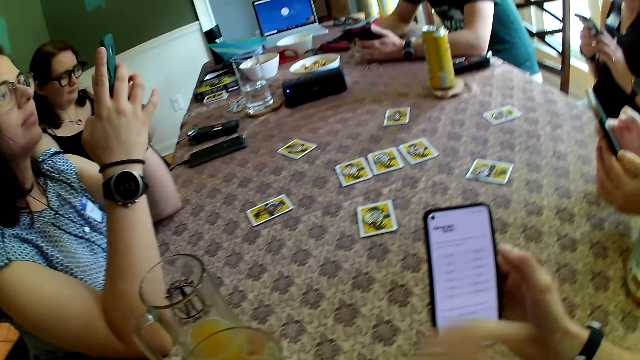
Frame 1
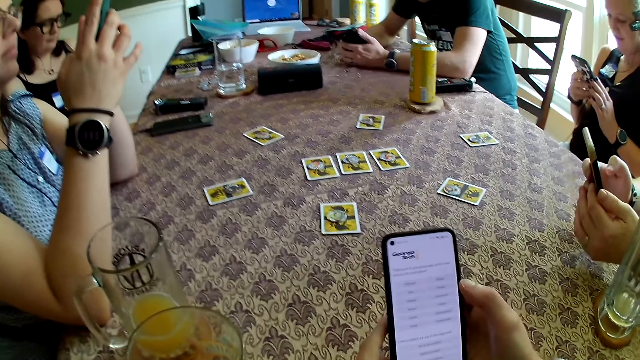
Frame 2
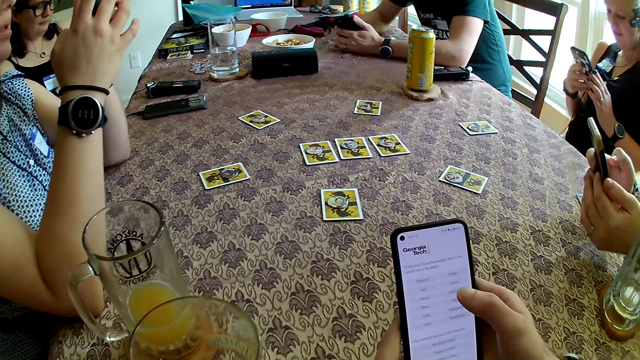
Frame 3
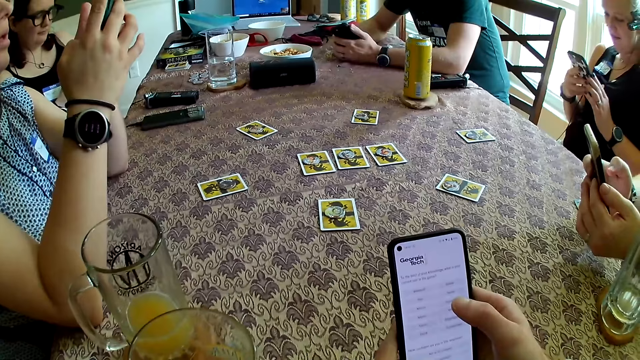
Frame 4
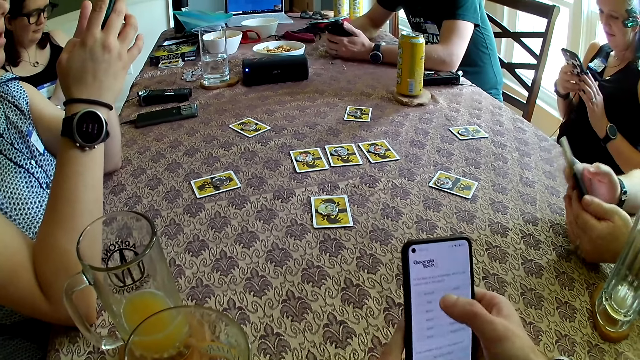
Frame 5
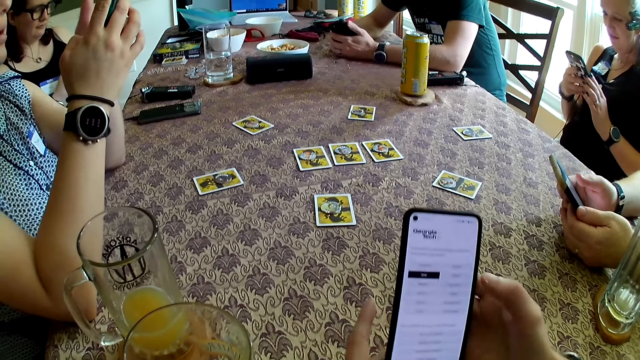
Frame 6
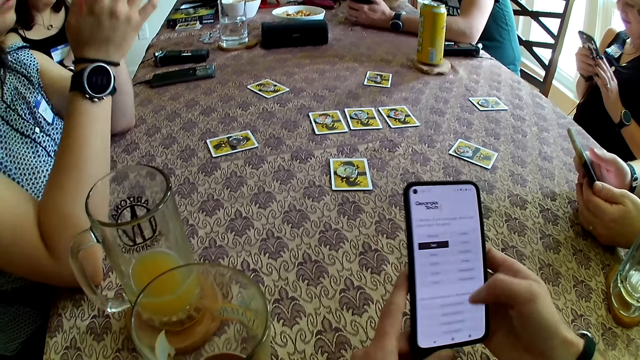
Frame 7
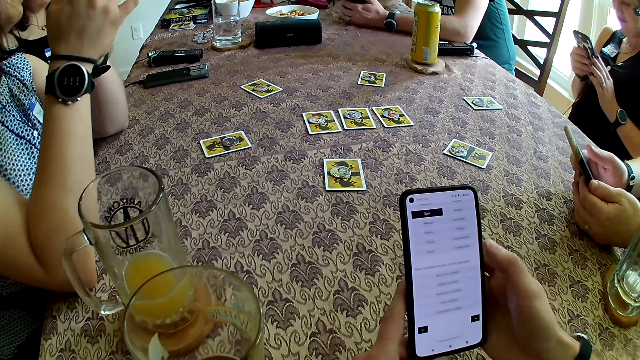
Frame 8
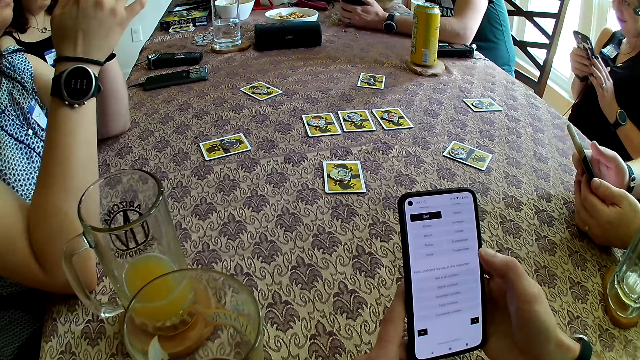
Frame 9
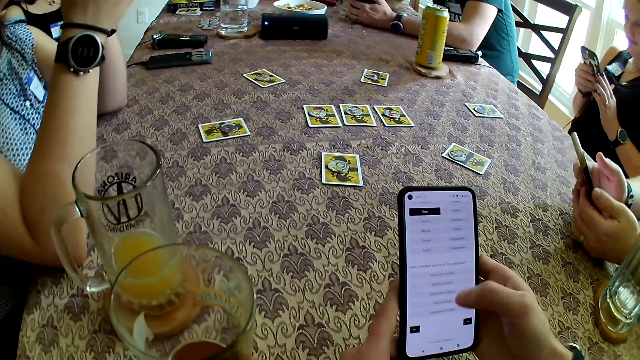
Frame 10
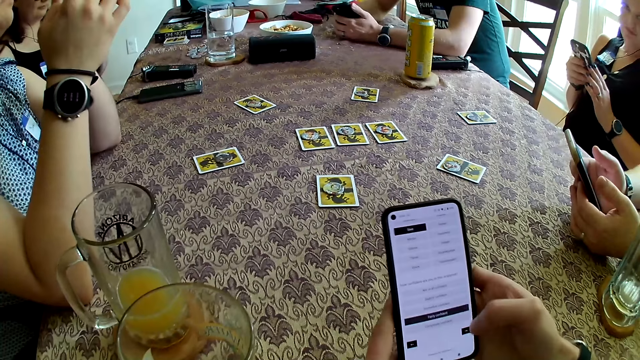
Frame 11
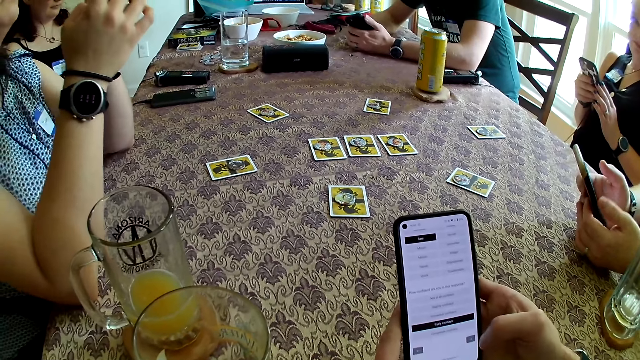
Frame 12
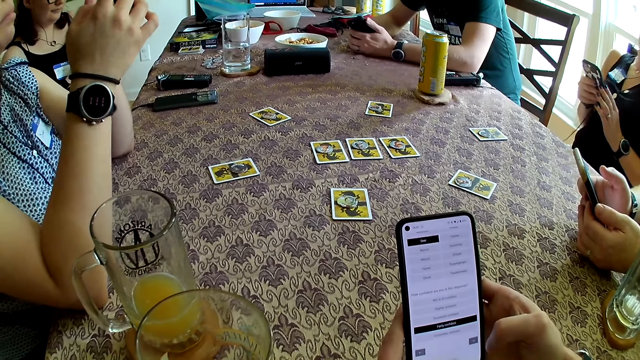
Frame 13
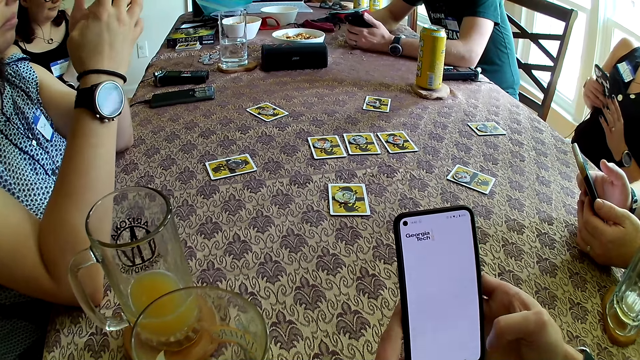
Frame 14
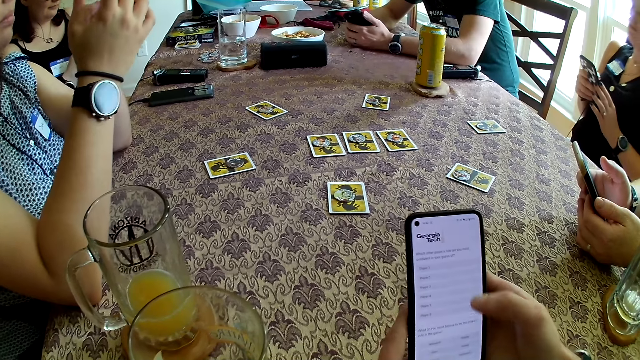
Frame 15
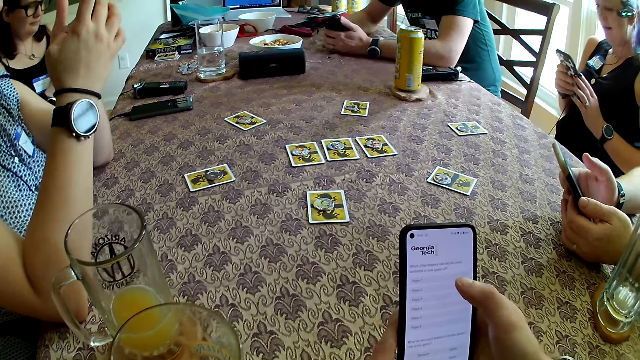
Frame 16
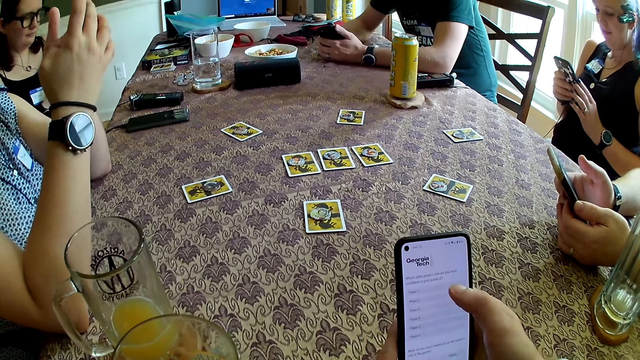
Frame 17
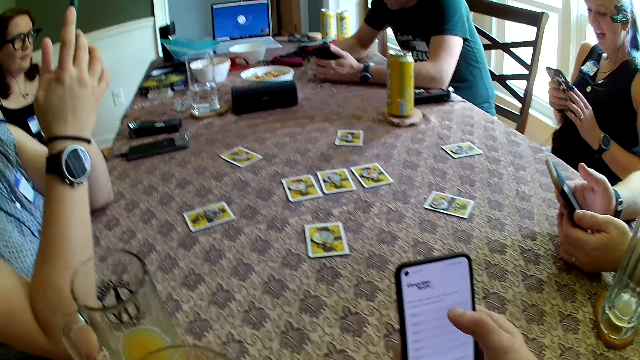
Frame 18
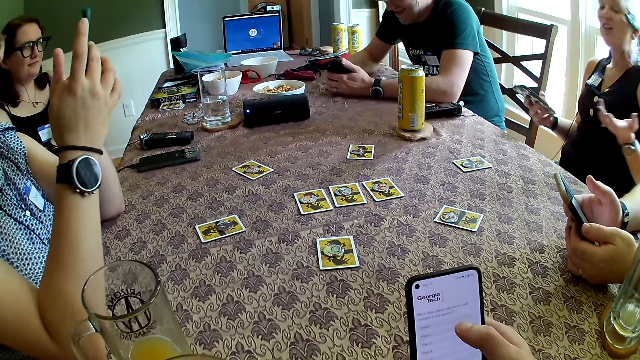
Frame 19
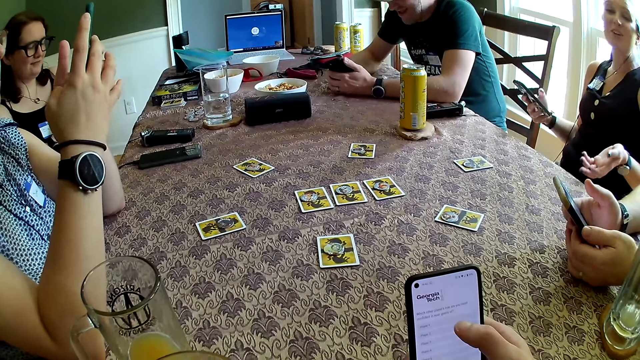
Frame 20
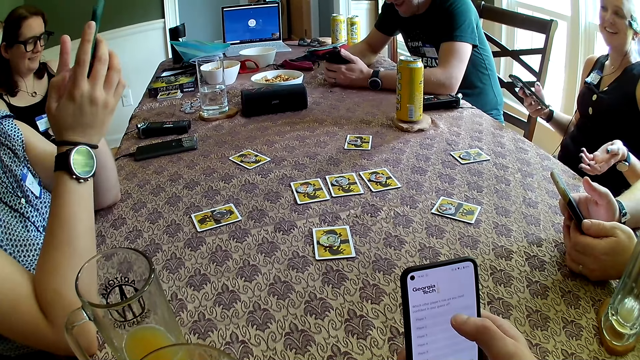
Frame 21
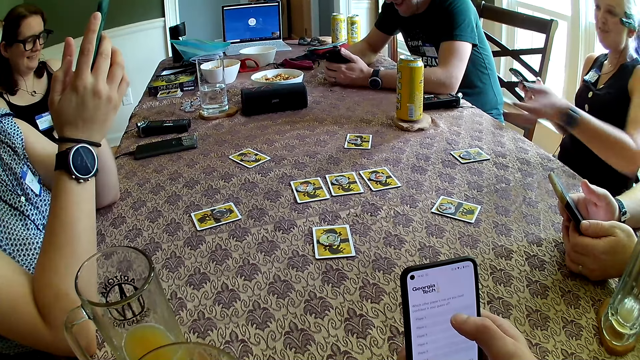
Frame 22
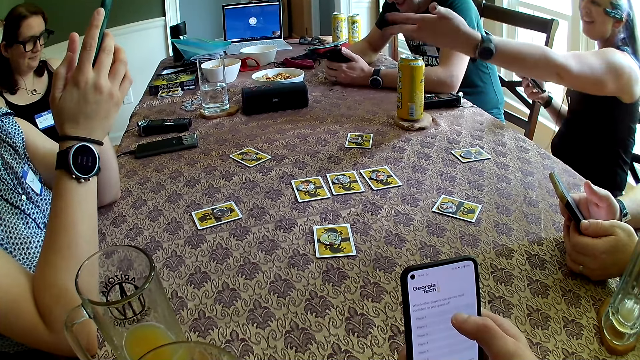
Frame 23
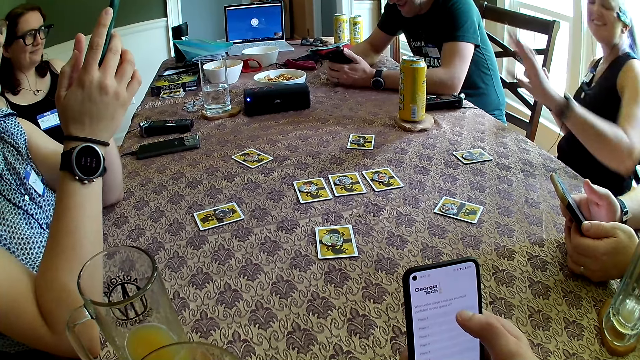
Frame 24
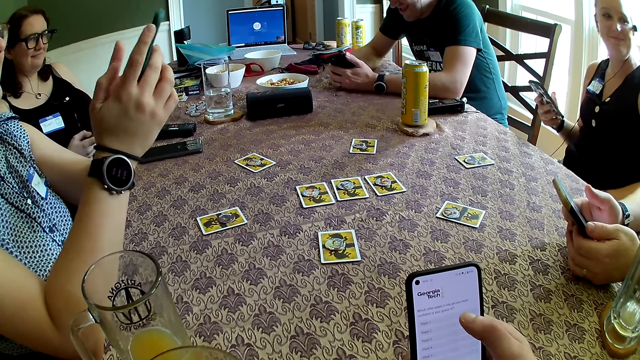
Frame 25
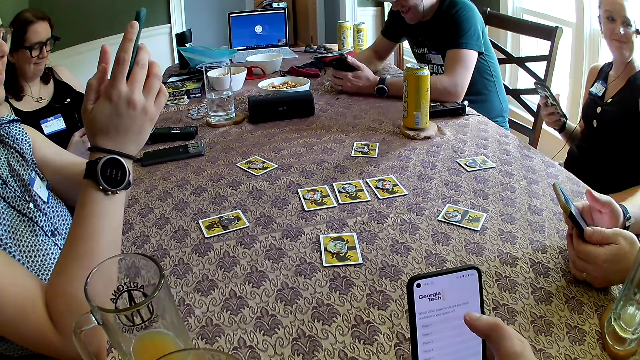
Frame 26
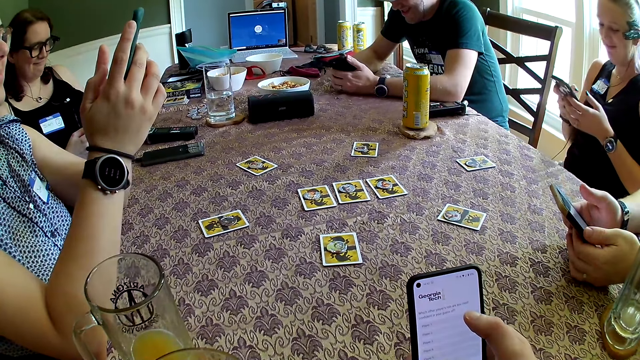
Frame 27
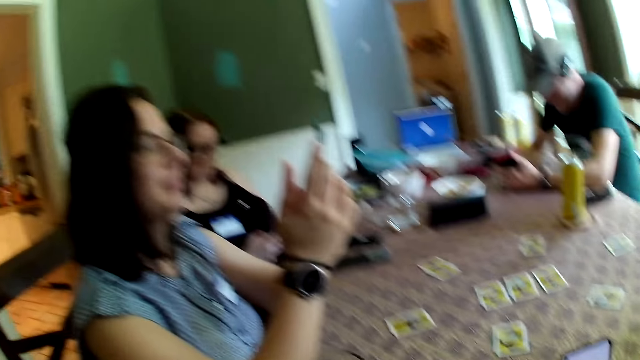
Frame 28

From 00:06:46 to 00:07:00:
A man converses with a woman.

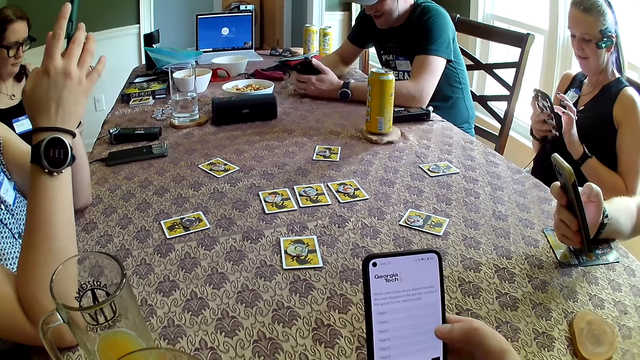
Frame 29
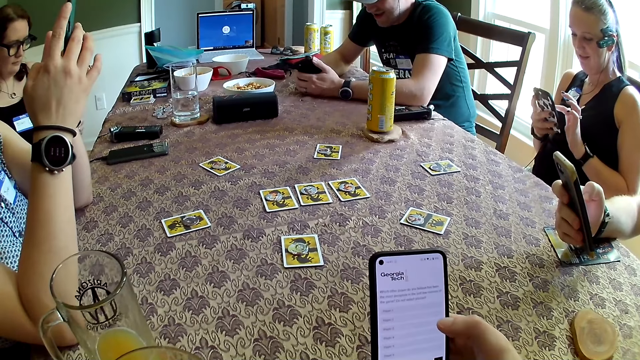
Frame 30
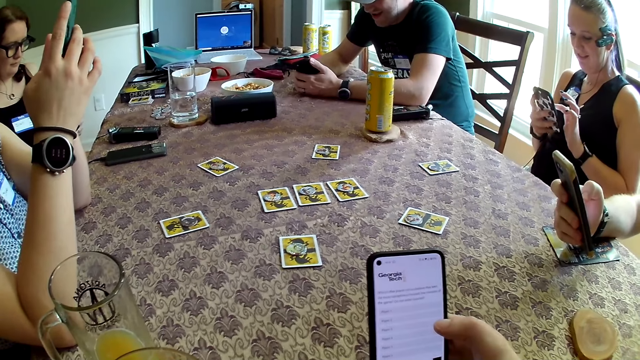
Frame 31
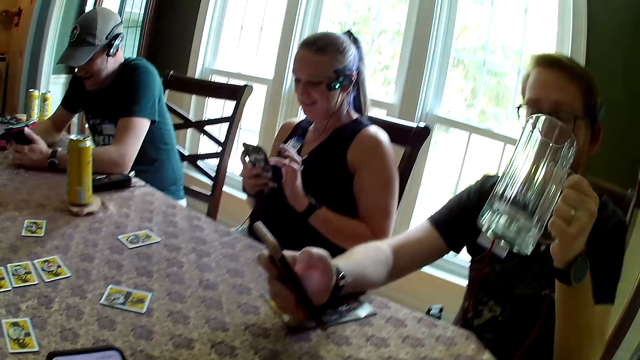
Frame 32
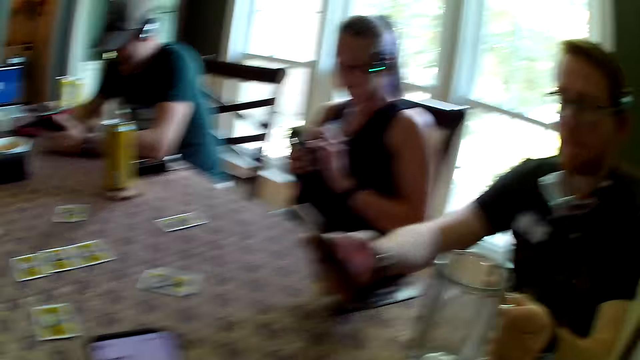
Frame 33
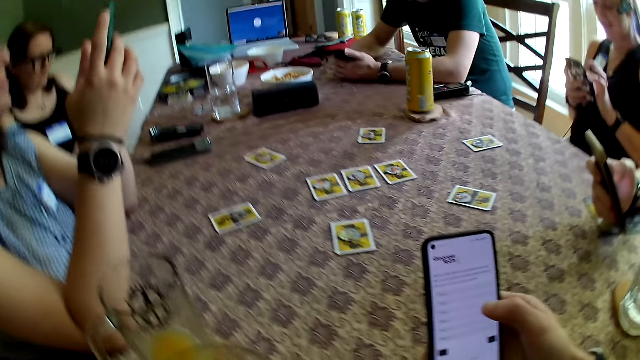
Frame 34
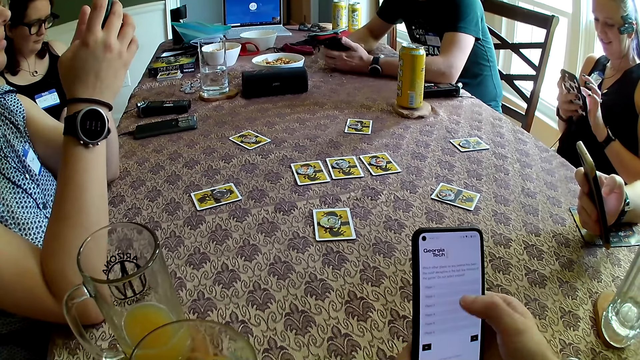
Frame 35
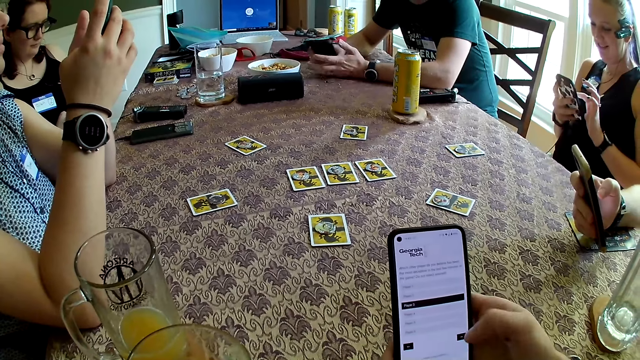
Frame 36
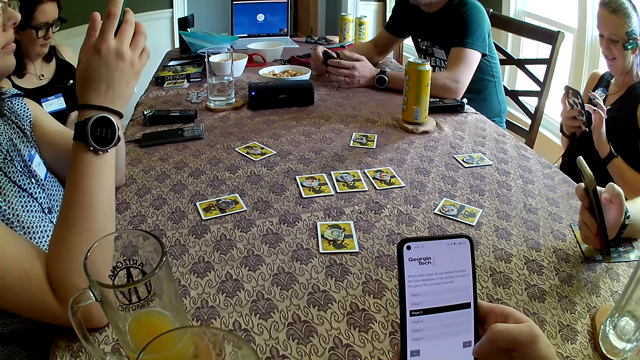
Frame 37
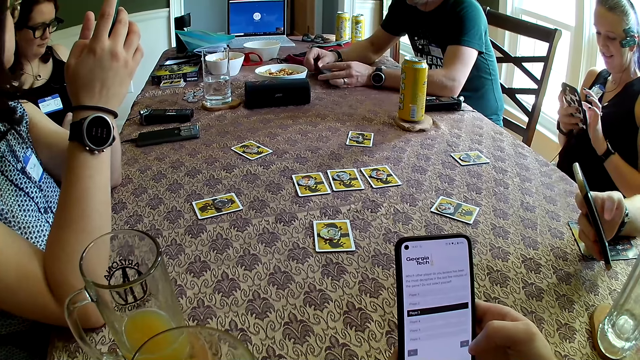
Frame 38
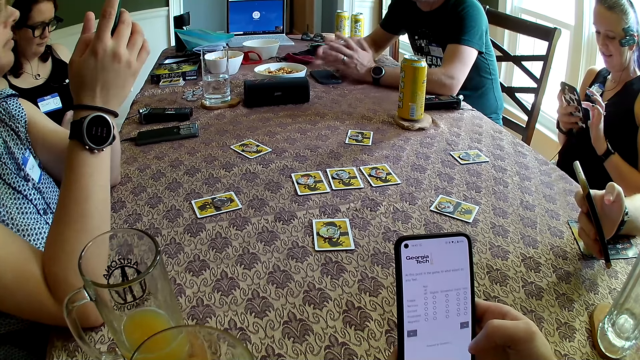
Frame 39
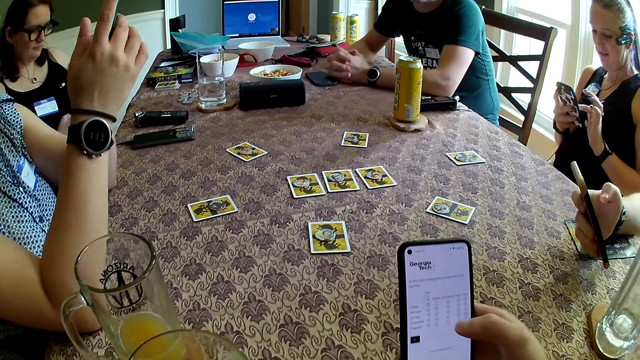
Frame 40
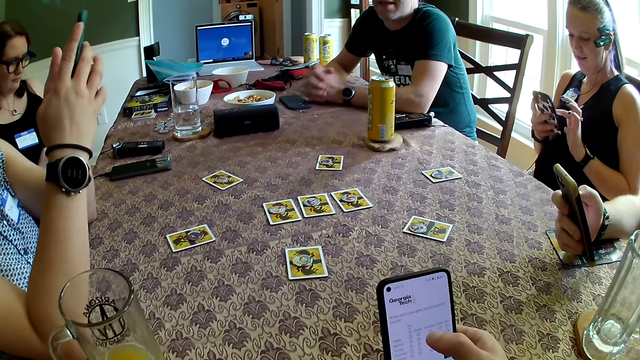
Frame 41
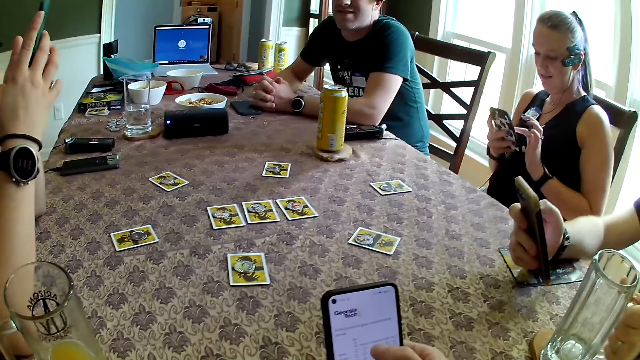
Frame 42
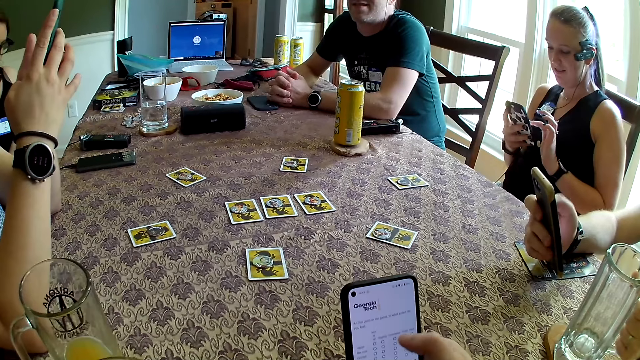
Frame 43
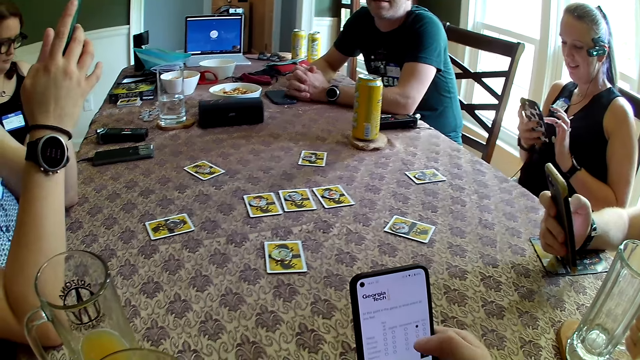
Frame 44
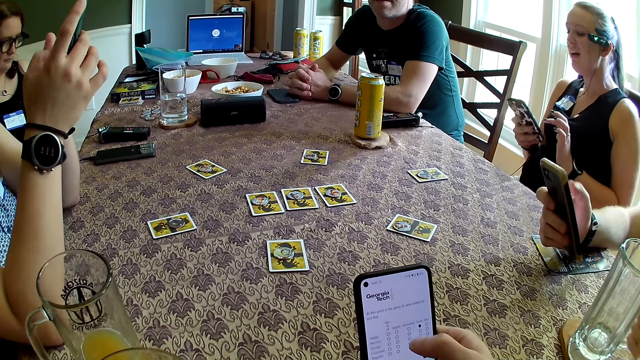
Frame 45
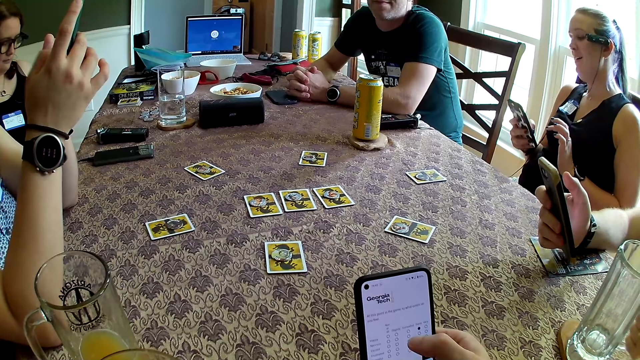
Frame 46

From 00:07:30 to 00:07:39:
A man drinks from a jug in his left hand. He drops the jug on the table with his left hand. Another man drops the phone on the table with his hands. The first man presses the phone with his right hand.
